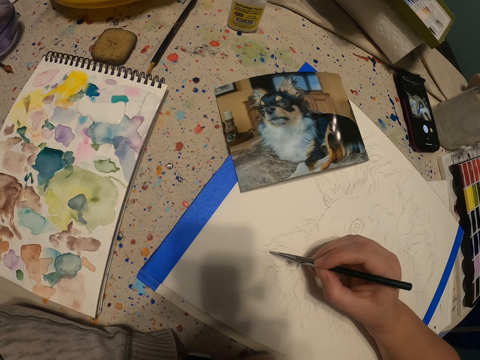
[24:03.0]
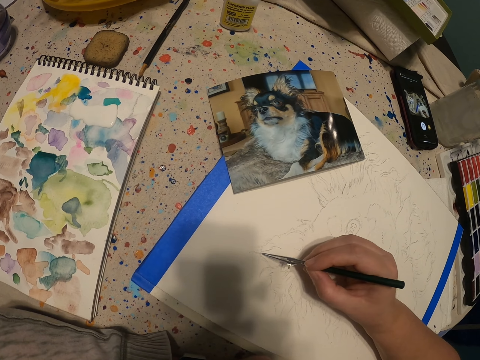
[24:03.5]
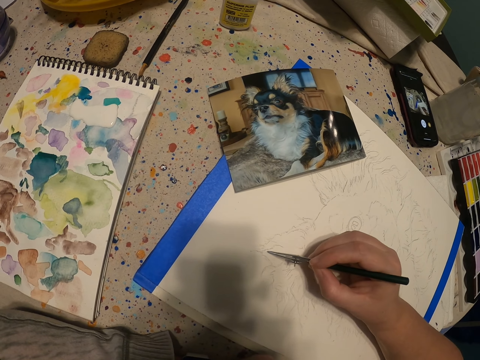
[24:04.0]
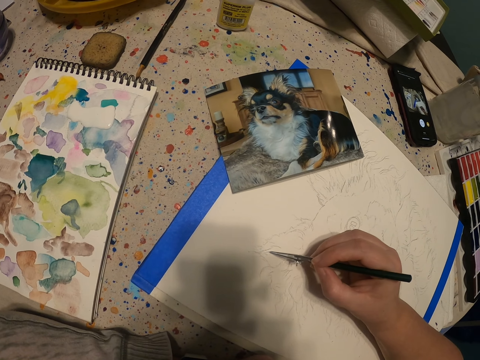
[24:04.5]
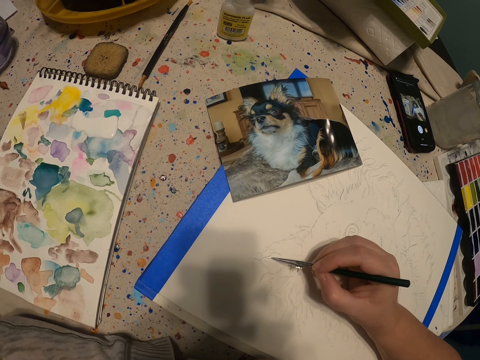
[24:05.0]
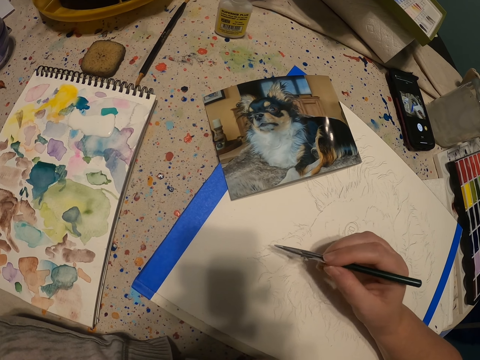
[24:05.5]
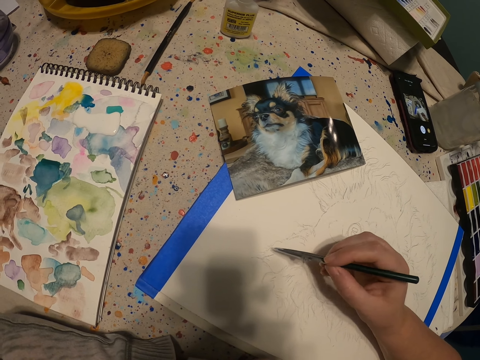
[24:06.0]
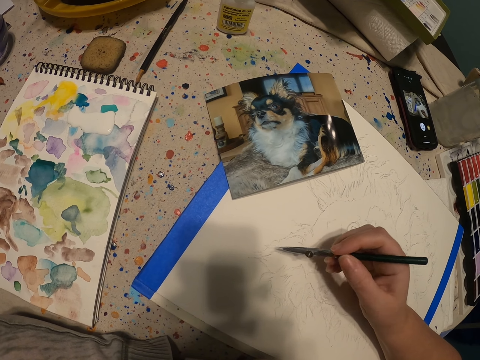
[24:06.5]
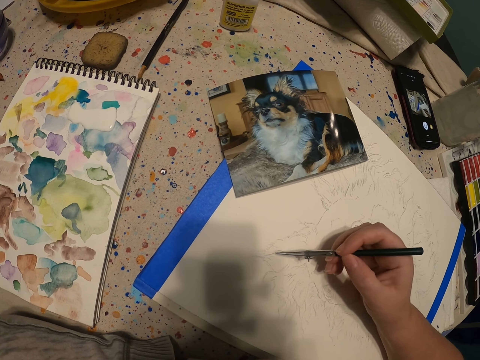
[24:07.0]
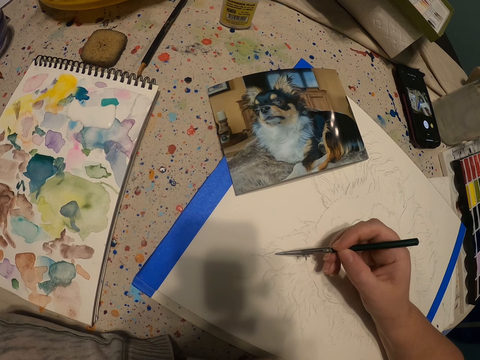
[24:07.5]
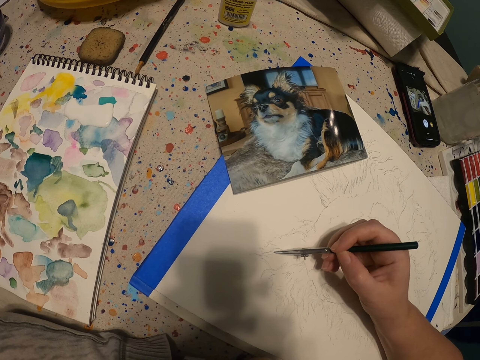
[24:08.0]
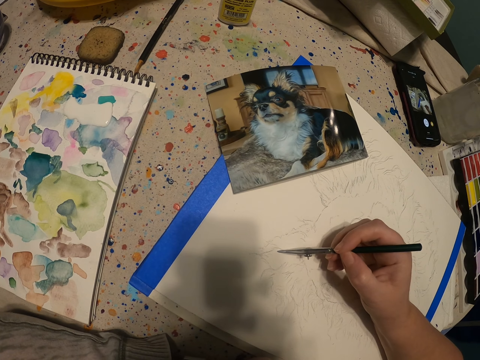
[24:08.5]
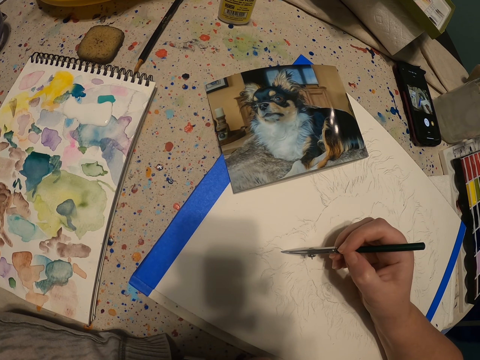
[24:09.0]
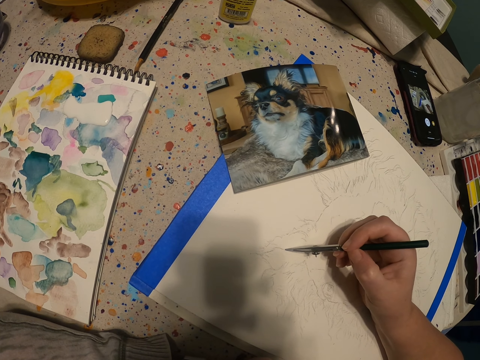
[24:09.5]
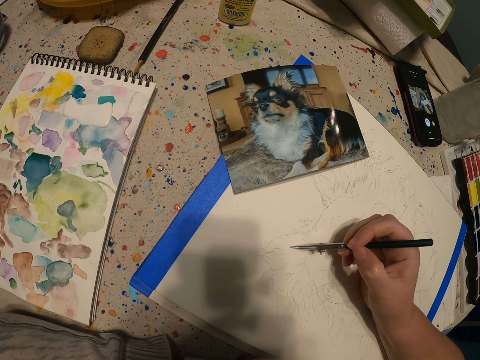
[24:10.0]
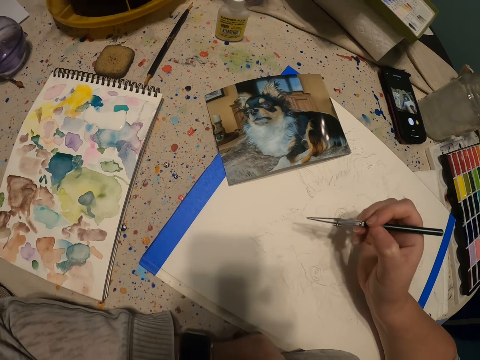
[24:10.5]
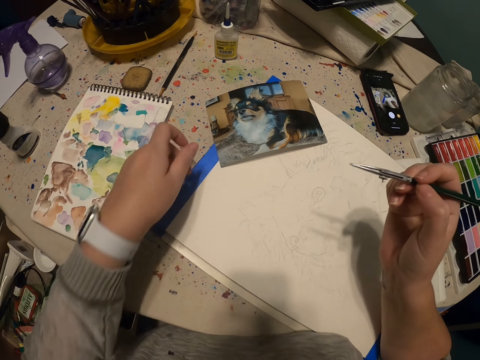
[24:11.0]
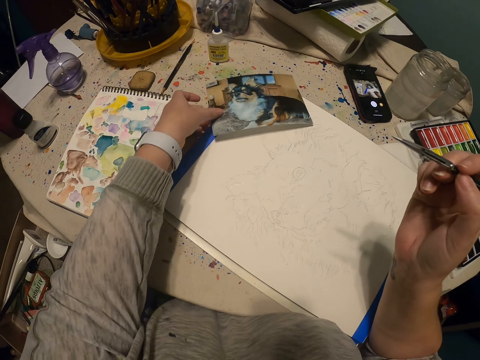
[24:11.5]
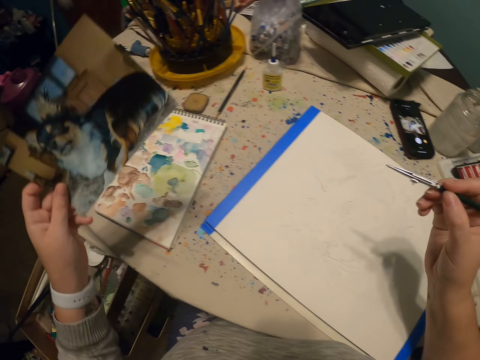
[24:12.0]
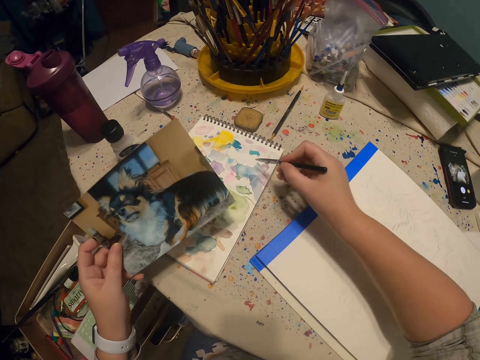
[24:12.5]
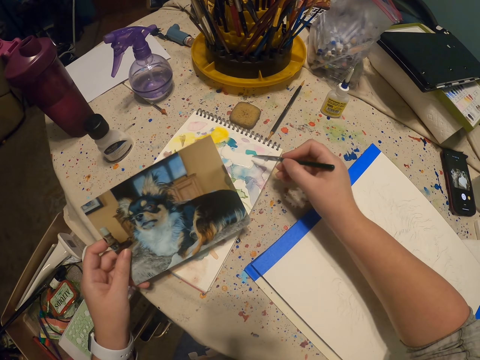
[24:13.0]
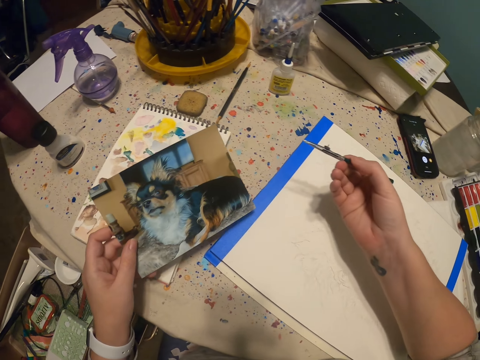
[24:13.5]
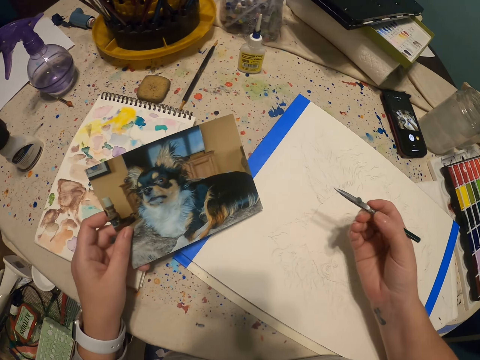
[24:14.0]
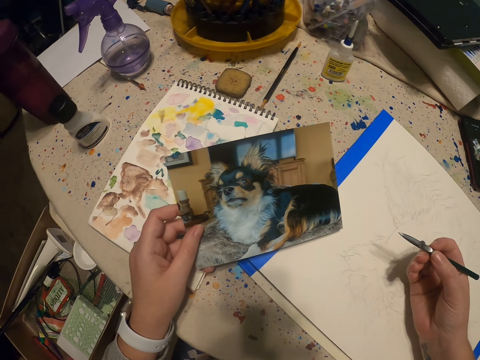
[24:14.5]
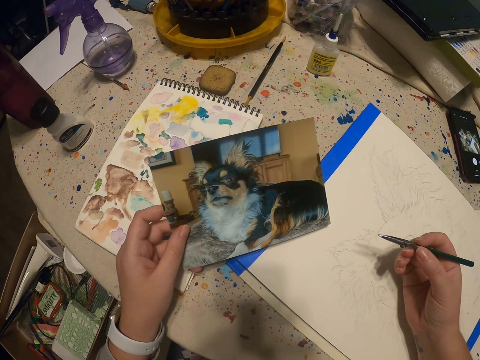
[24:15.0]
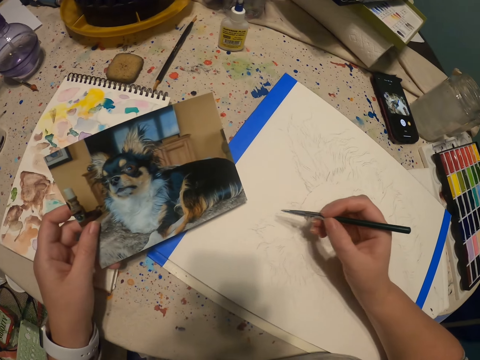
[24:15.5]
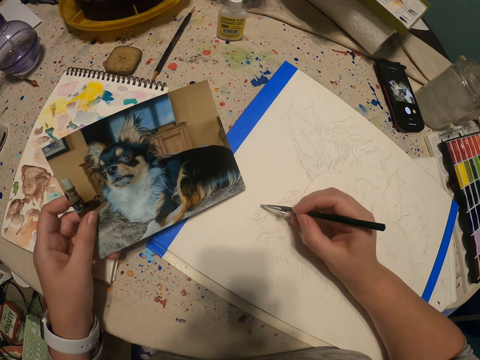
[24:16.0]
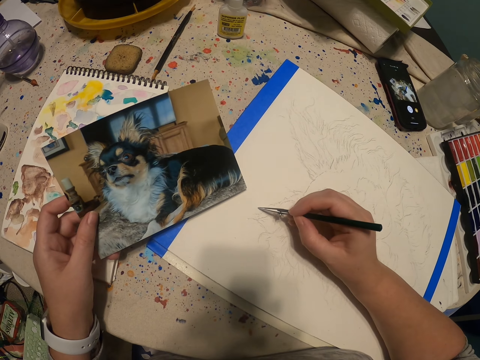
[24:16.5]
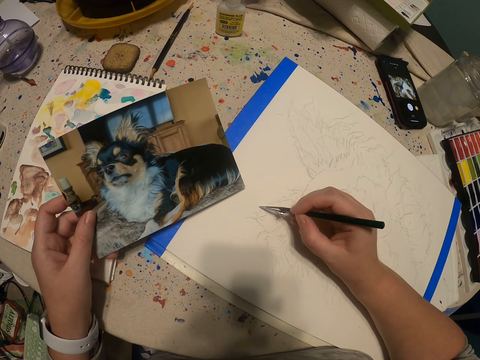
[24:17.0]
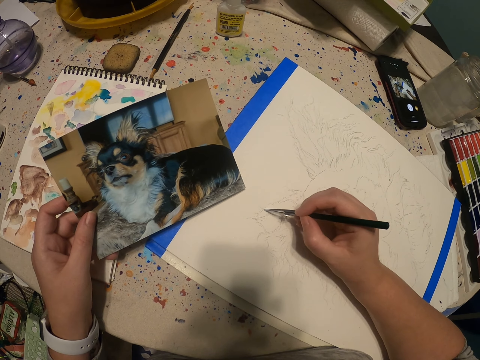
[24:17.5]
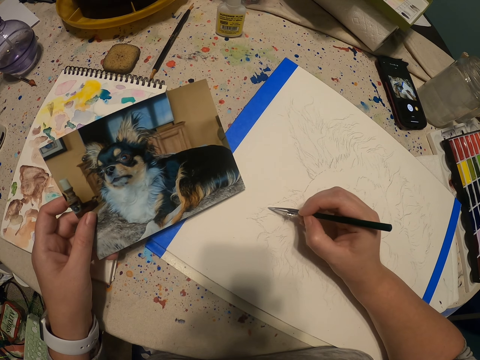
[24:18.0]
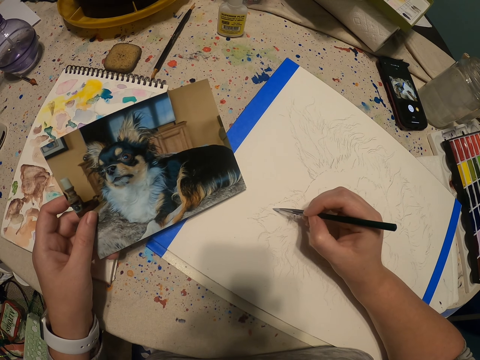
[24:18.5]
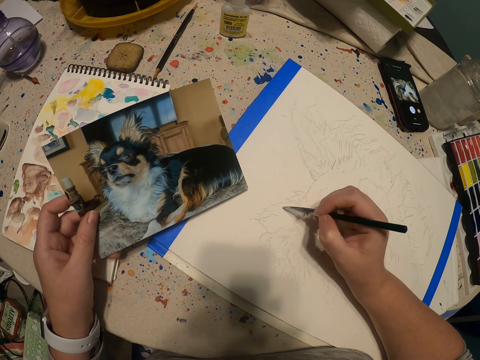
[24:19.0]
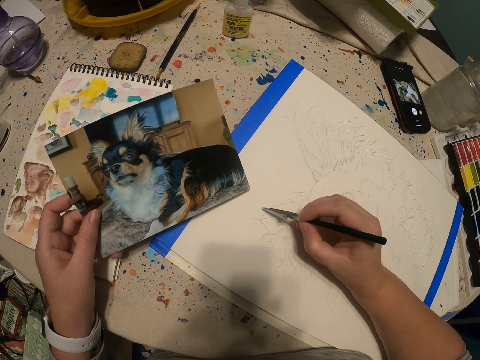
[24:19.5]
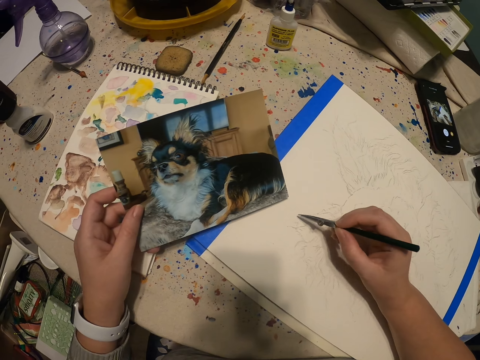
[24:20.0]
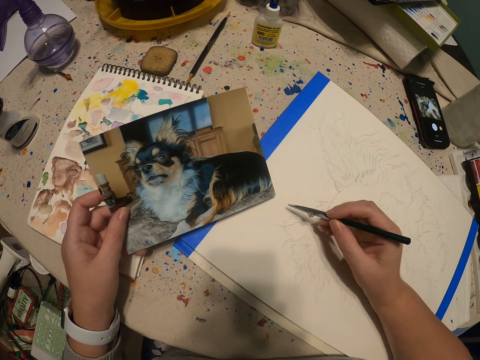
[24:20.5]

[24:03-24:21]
The camera wearer picks up a portrait from the table. They scoop paint with a paint pen. They draw a dog on the book with the paint pen.

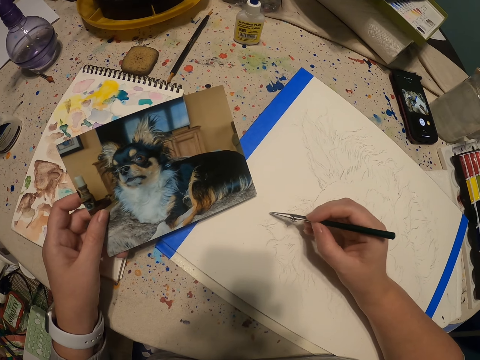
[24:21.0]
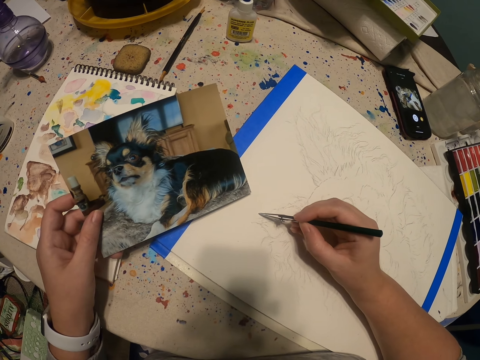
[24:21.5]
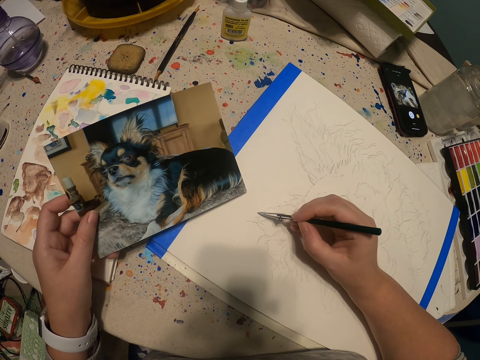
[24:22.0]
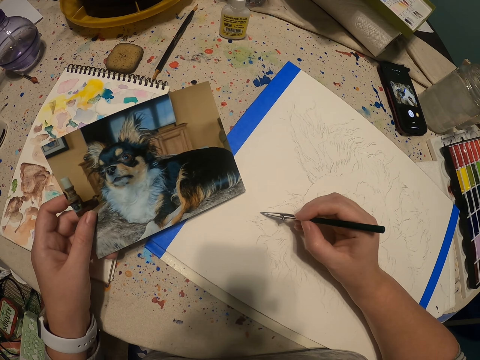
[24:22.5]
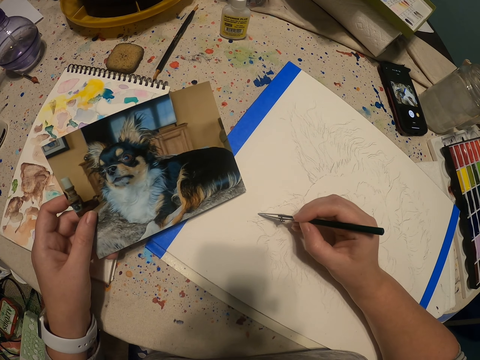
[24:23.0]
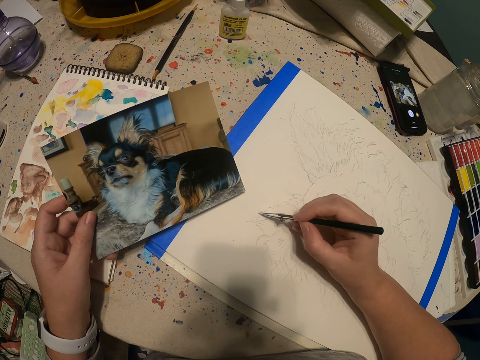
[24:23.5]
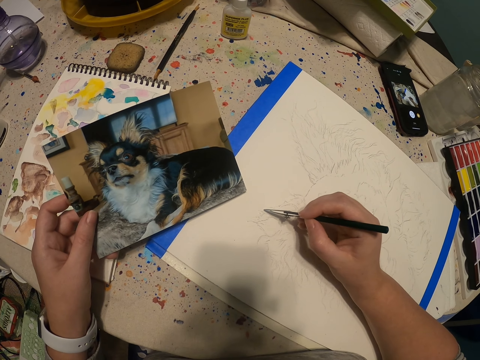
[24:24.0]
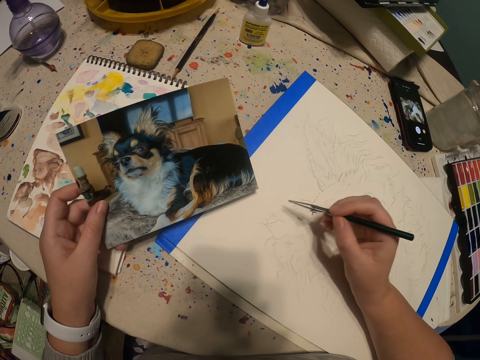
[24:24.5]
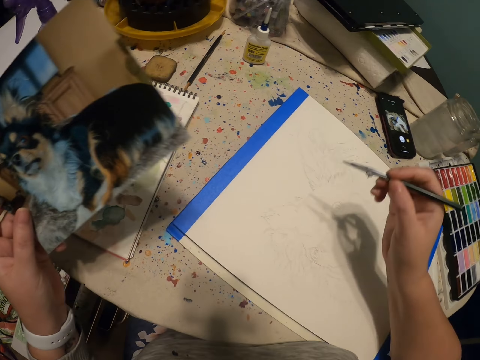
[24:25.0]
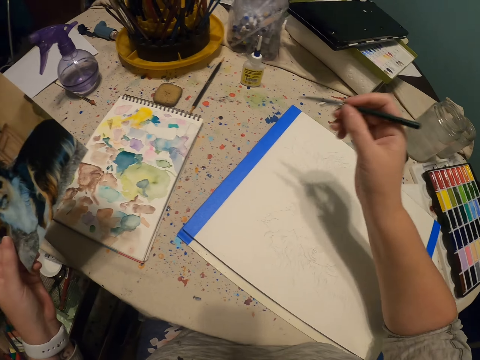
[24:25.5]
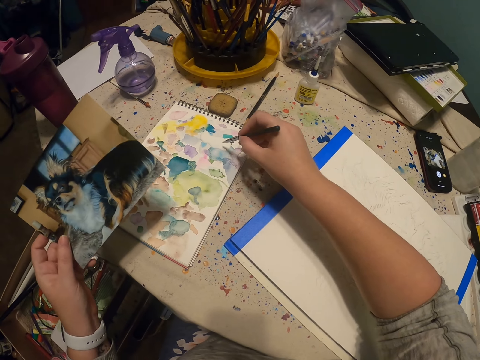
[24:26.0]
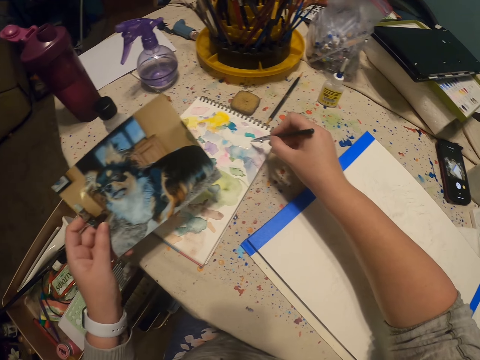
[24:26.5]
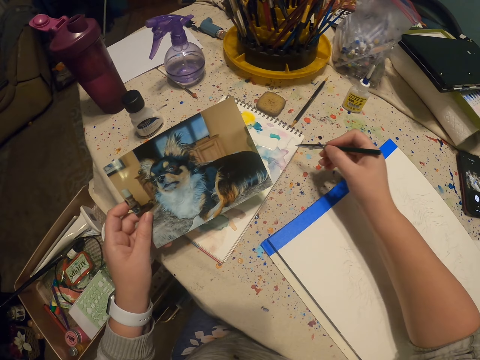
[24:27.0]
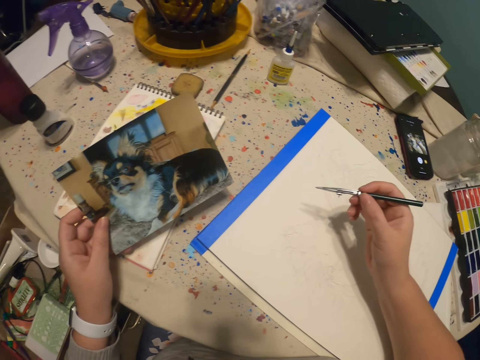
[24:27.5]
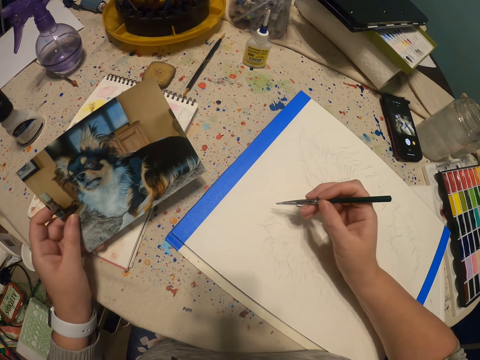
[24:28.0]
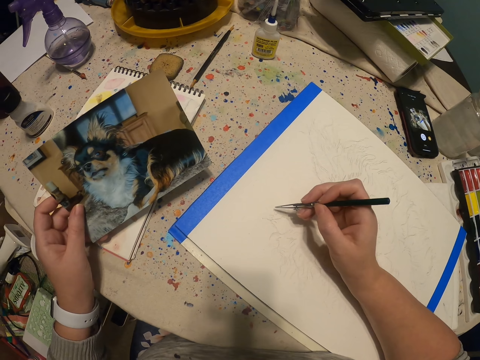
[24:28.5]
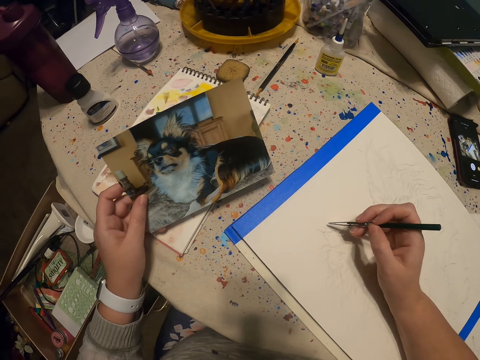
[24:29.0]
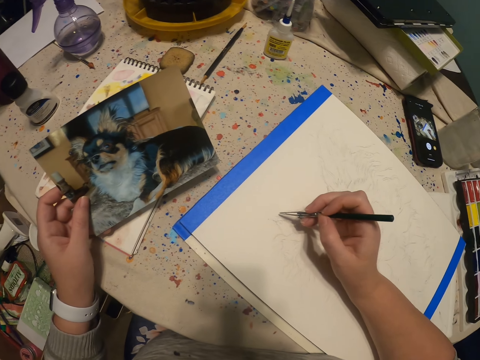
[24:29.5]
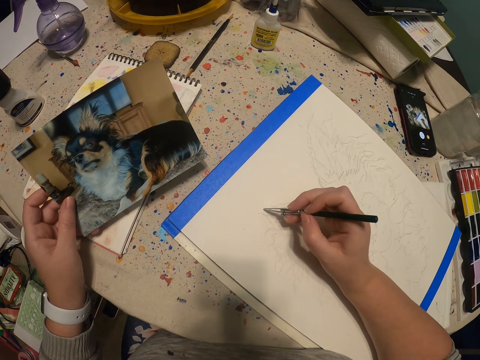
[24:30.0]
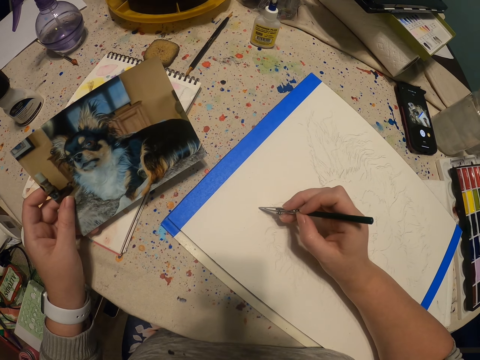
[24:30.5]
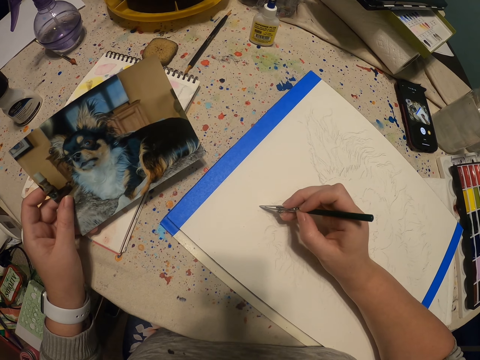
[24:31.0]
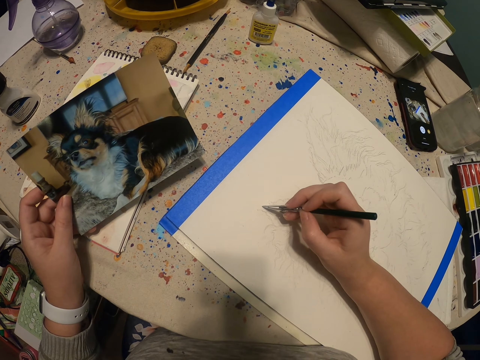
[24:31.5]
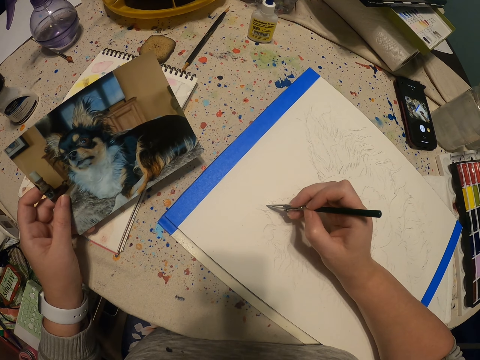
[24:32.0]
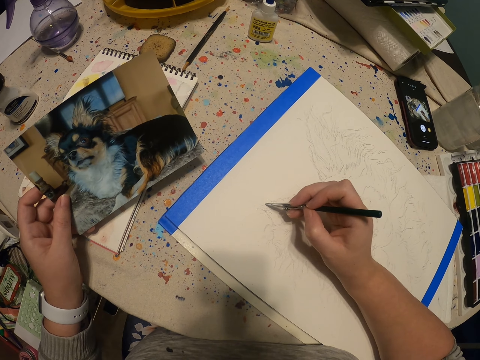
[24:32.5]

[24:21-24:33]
The camera wearer scoops paint with a paint pen. They draw a dog on the book with the paint pen.
